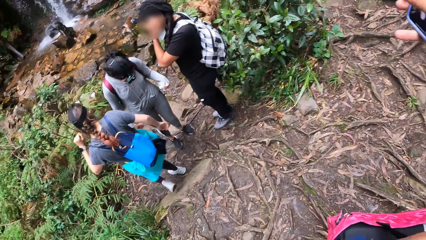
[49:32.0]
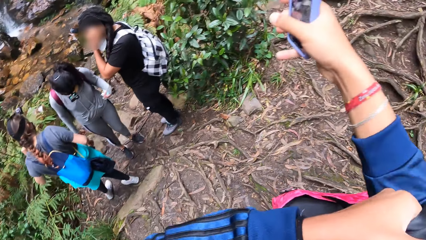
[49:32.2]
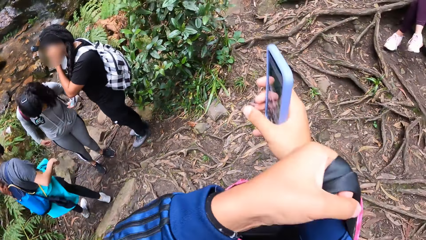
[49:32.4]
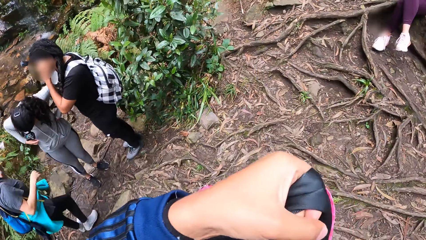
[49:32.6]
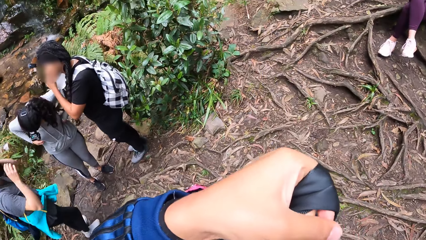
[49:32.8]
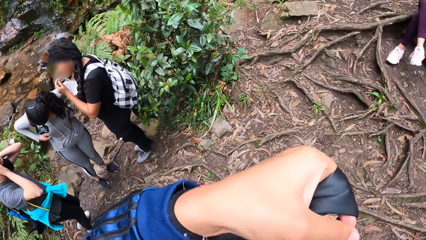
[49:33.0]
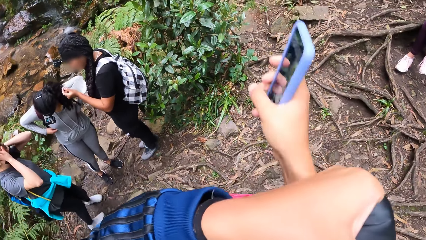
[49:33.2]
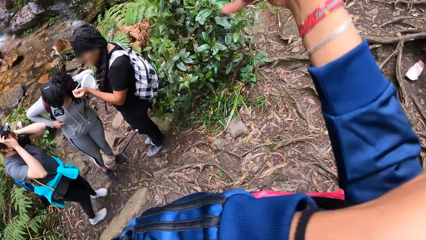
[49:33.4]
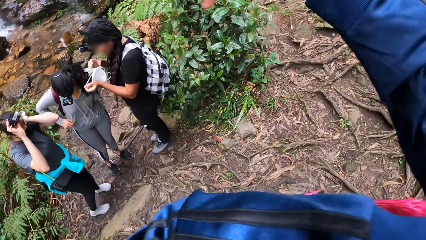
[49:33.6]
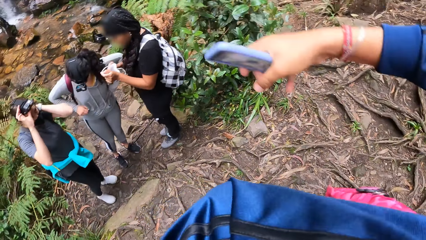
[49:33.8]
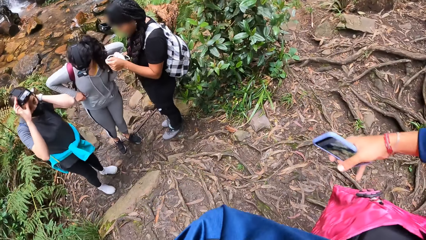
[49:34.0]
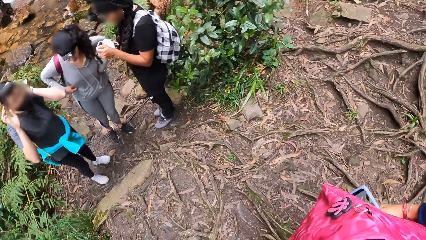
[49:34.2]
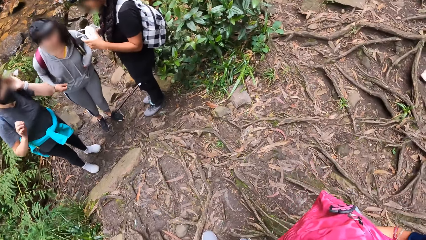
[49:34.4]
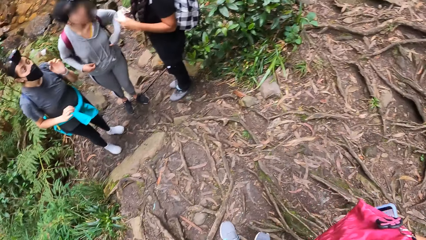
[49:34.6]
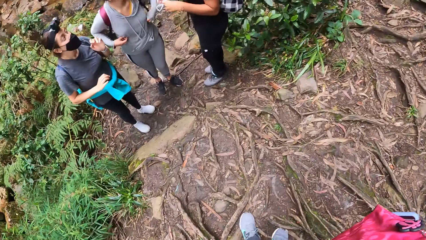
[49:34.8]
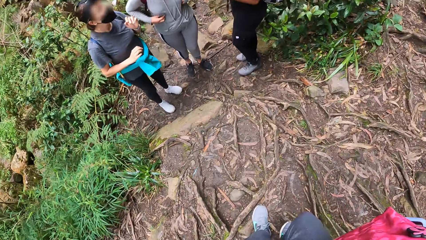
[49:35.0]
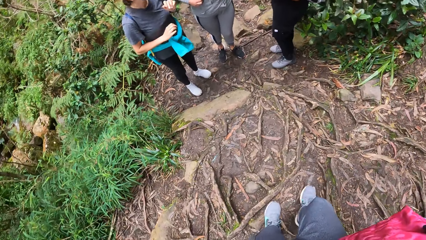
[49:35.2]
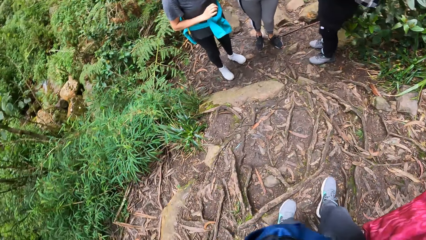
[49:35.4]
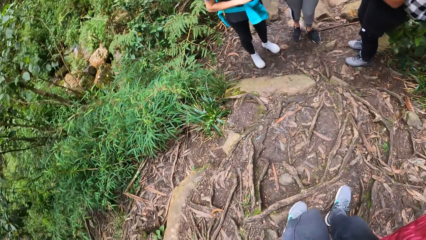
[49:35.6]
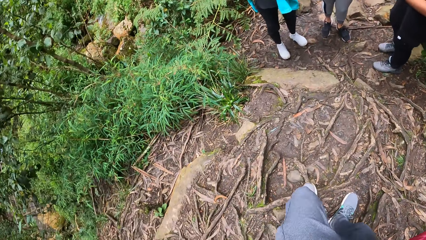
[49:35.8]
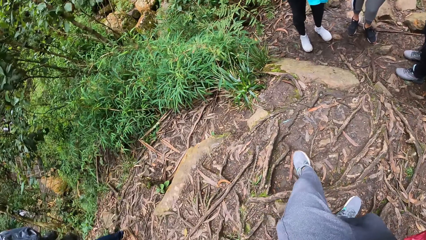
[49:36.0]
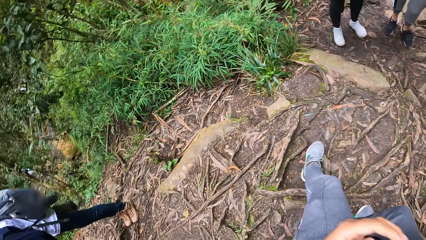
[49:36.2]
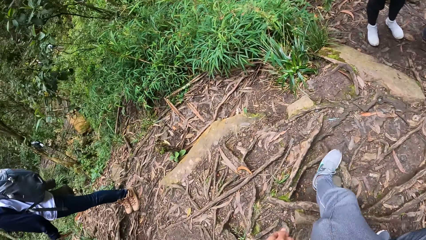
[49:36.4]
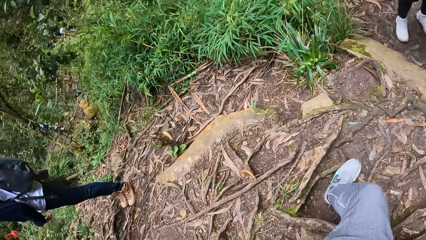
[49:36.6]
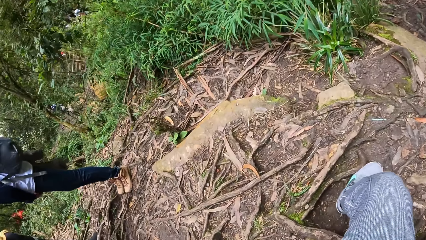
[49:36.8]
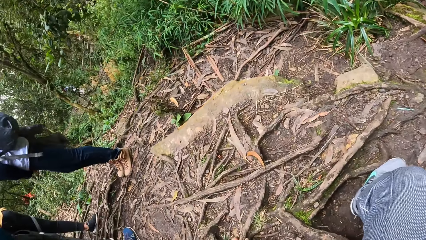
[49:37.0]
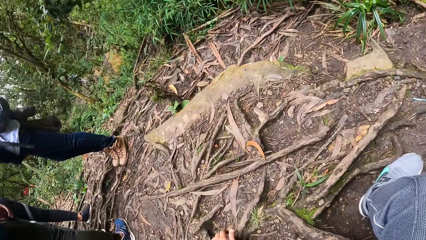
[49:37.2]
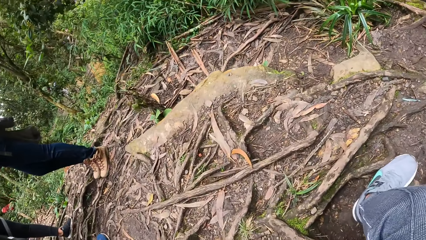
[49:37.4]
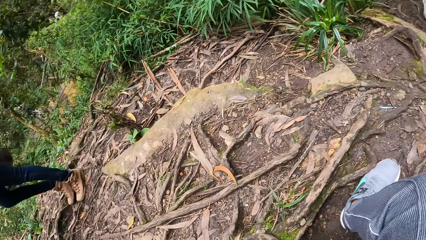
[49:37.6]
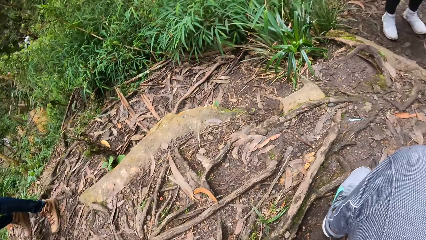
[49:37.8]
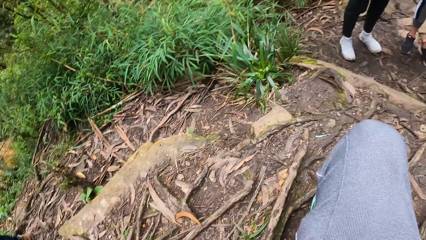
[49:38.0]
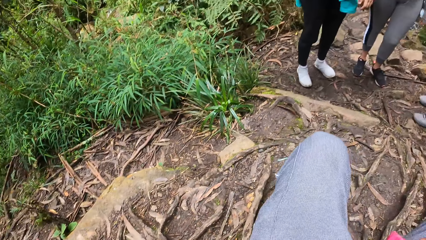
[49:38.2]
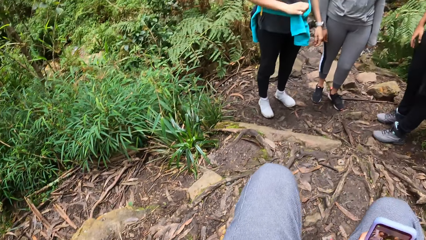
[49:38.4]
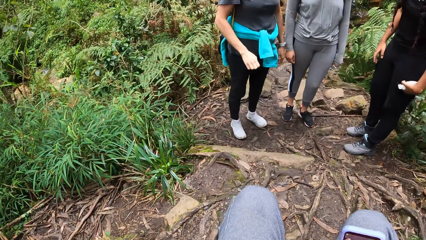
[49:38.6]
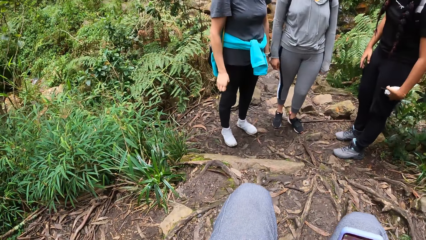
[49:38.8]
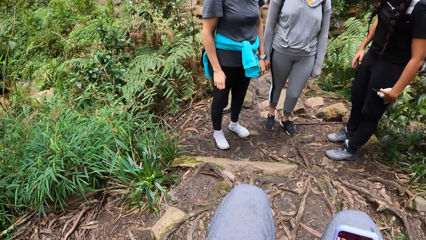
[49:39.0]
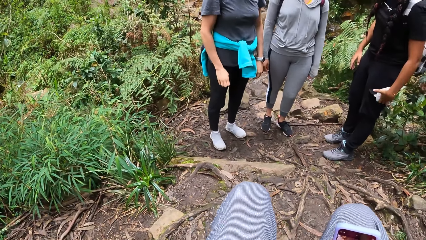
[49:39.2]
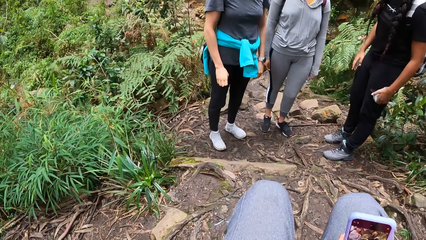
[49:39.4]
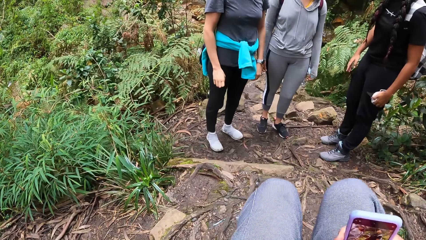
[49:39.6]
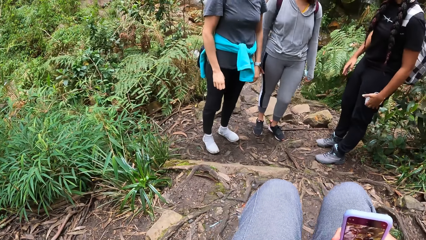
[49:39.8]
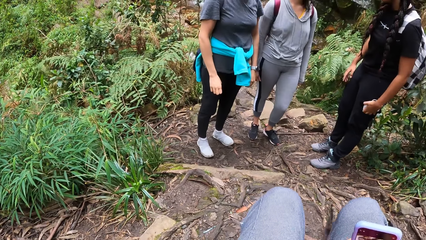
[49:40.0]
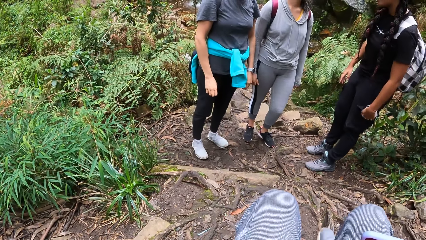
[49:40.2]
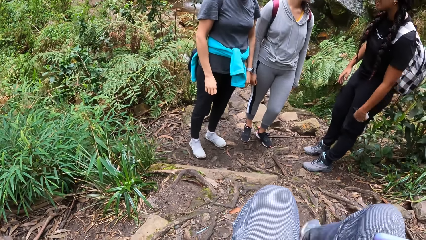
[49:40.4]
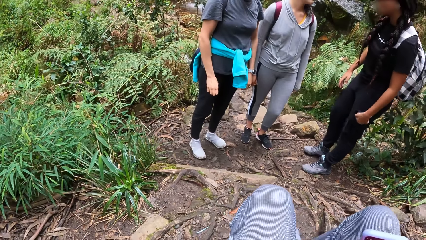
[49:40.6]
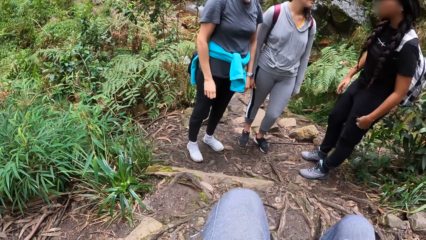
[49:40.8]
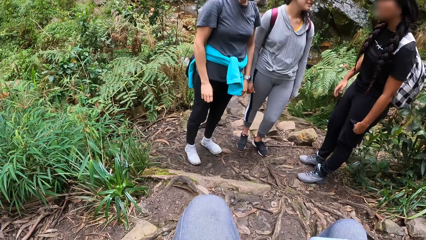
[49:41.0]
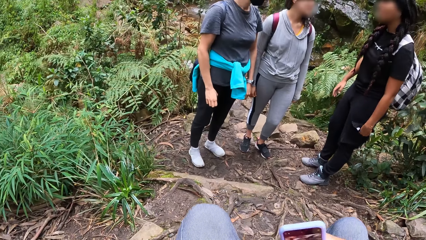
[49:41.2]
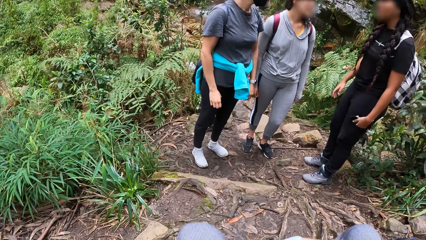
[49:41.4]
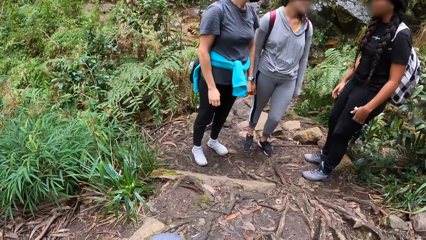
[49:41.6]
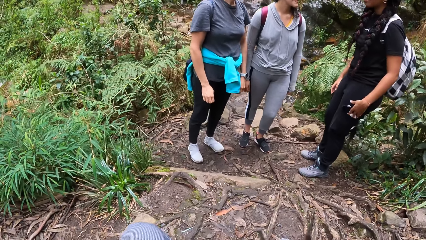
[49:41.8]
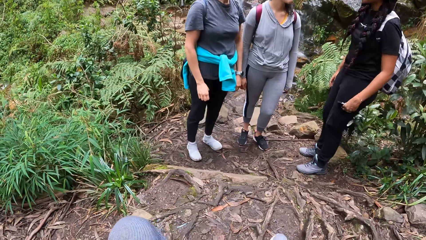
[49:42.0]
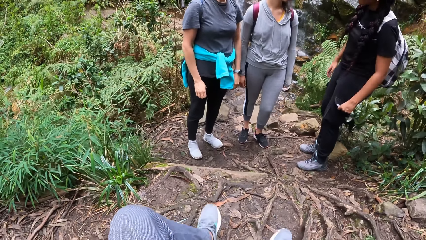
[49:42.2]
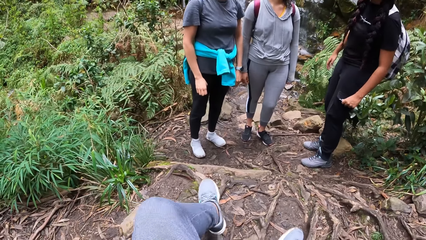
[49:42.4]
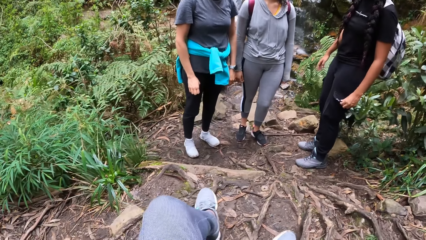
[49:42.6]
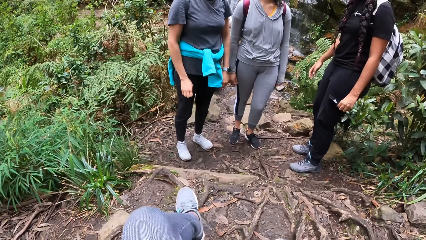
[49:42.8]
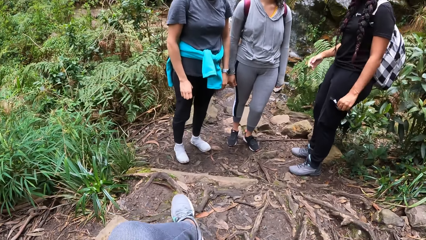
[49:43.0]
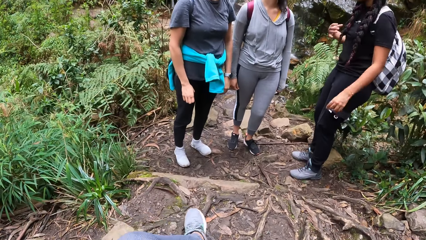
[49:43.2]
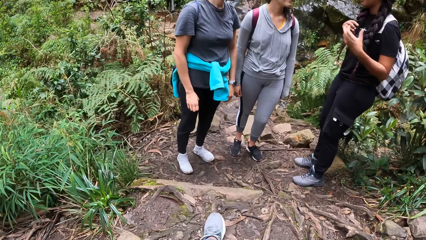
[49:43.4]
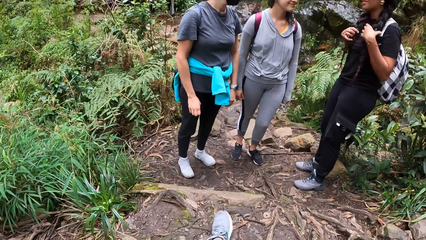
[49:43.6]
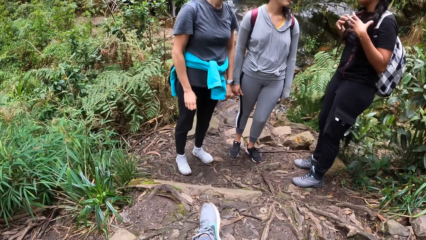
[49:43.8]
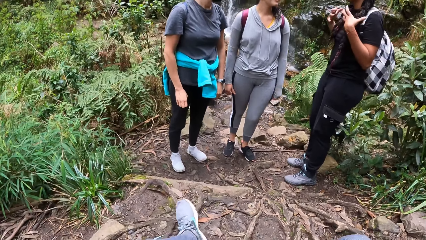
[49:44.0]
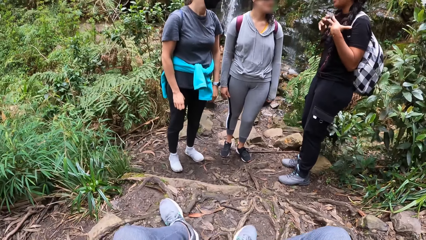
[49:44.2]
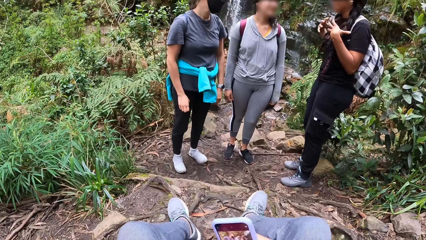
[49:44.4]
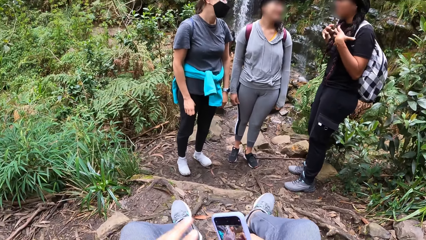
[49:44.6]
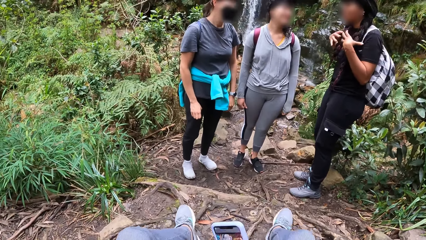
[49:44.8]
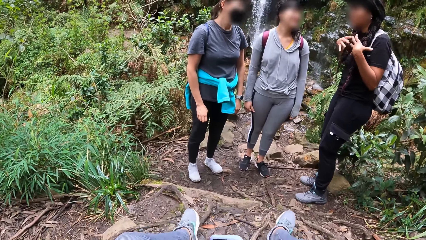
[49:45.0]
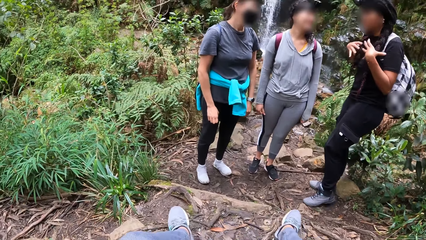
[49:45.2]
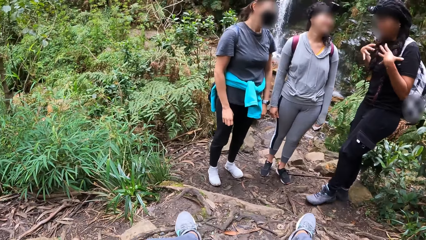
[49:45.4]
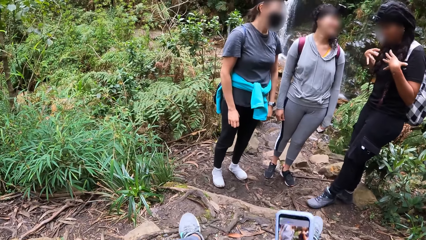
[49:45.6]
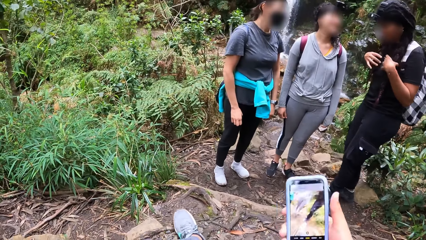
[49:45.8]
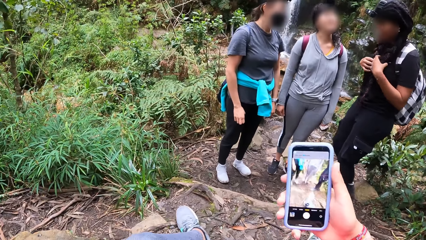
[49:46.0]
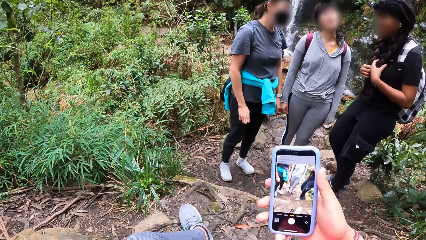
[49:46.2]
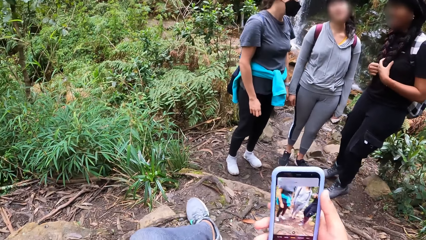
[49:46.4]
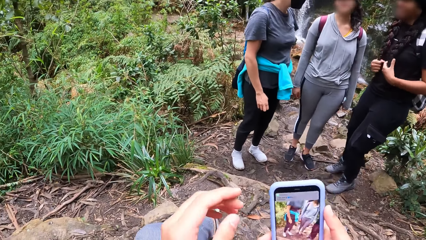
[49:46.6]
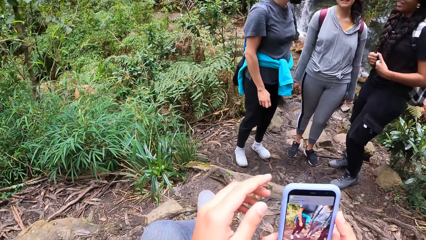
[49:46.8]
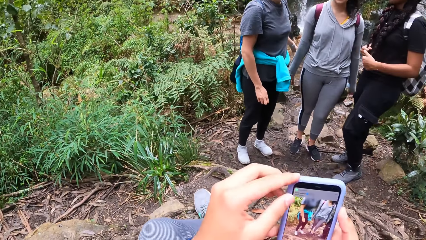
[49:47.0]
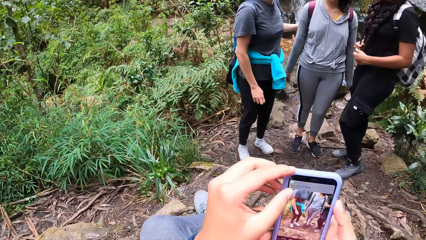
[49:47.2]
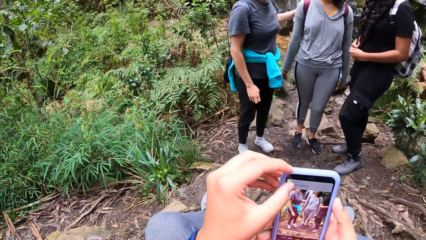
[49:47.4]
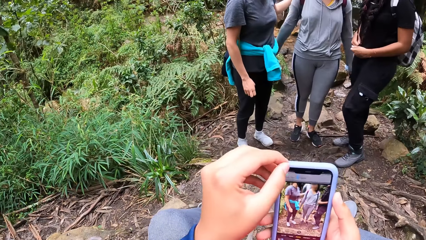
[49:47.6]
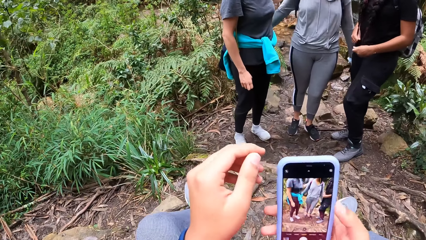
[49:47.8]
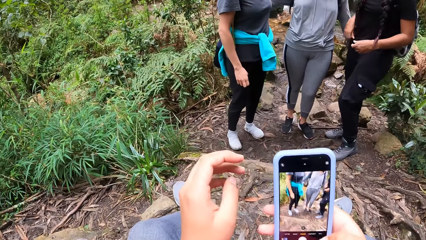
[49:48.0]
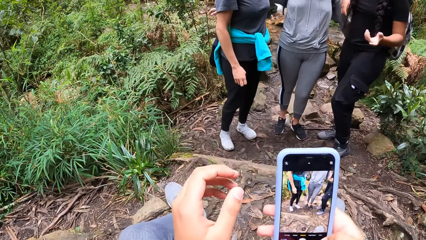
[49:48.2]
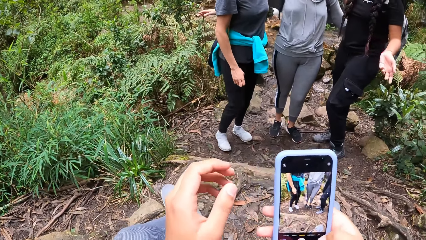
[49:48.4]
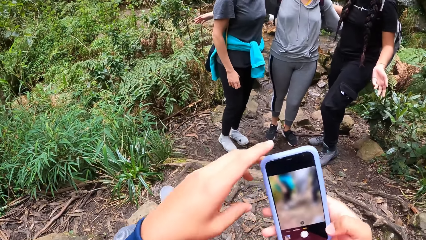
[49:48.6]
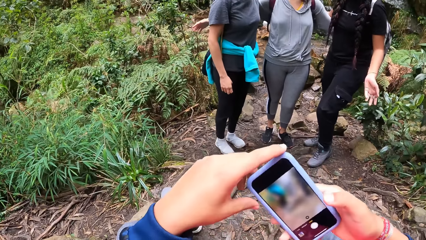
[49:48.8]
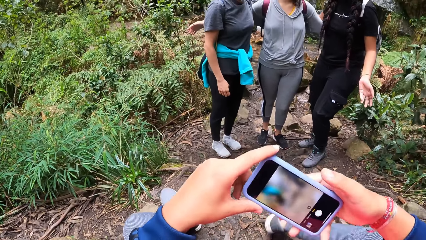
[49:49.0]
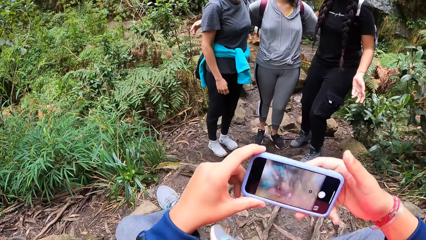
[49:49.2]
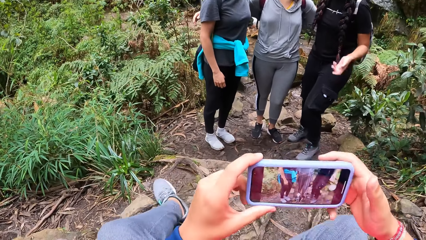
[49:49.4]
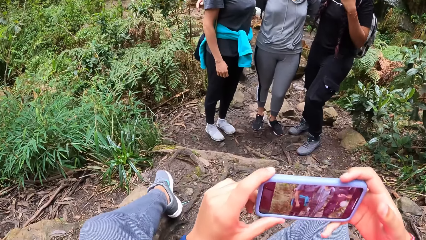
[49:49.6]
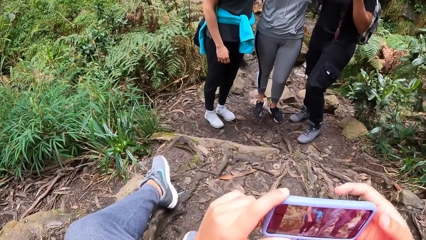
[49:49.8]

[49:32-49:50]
A woman removes the nose masks from her face with her two hands. The camera wearer stretches the hand. Another woman adjusts the camera on her head with her two hands. The first woman, a third woman, and the other woman interact with each other. The camera wearer sits down. The women interact with each other again. The camera wearer snaps a picture of the women with a phone. A woman holds her braids with her hands. The camera wearer operates the phone.
